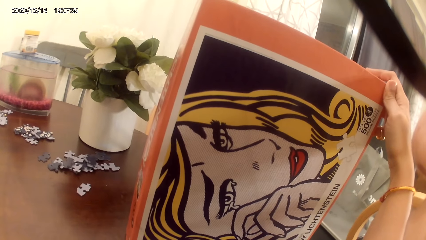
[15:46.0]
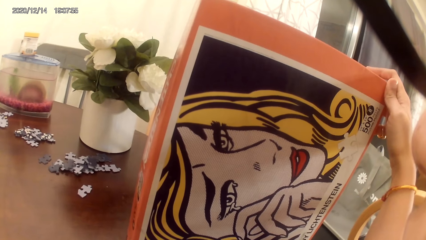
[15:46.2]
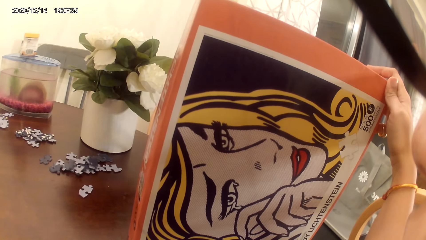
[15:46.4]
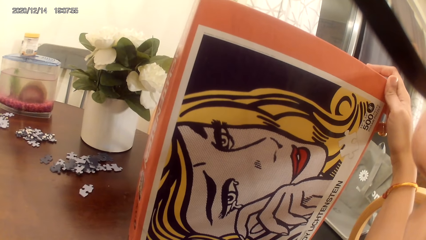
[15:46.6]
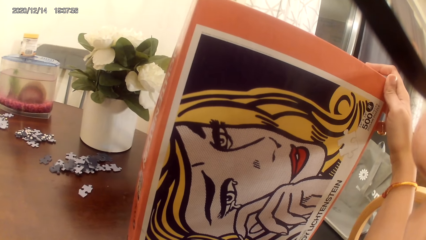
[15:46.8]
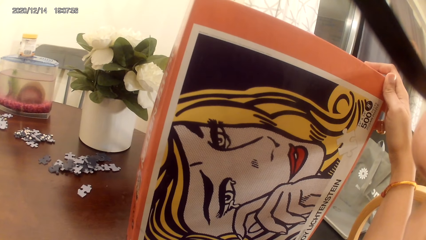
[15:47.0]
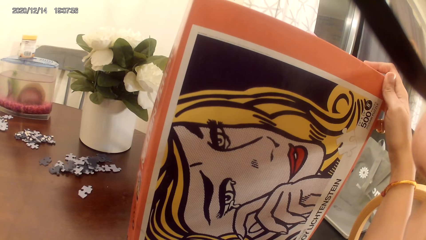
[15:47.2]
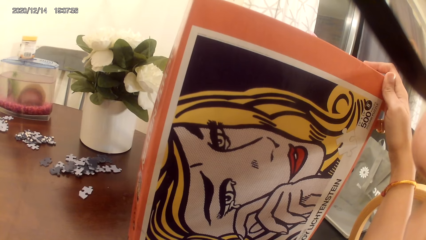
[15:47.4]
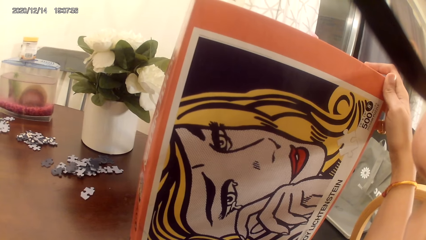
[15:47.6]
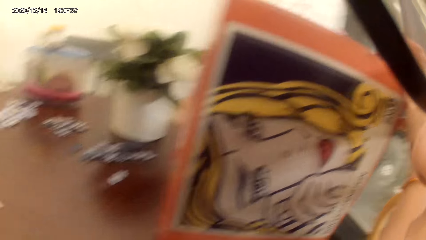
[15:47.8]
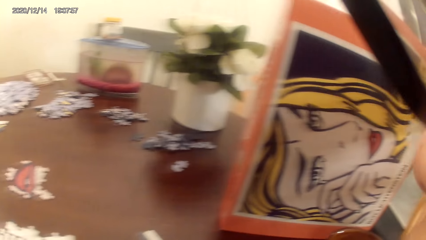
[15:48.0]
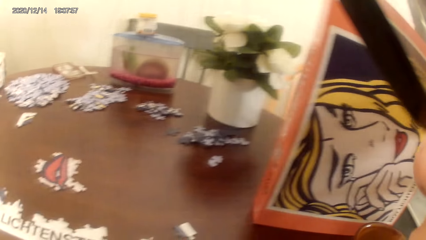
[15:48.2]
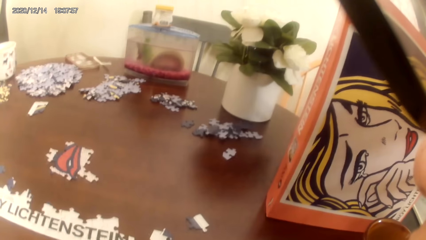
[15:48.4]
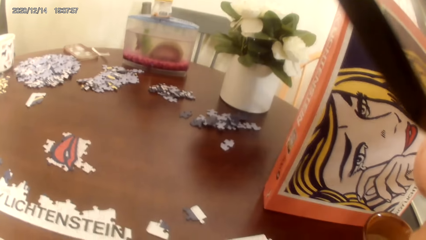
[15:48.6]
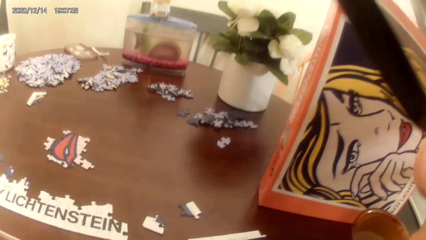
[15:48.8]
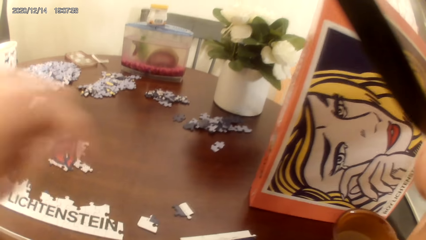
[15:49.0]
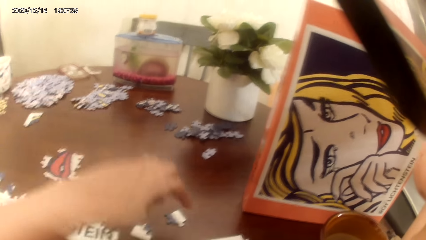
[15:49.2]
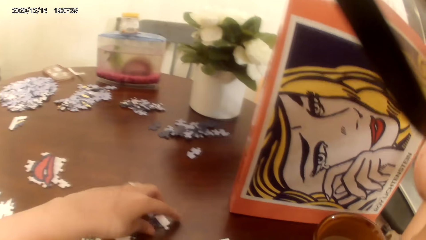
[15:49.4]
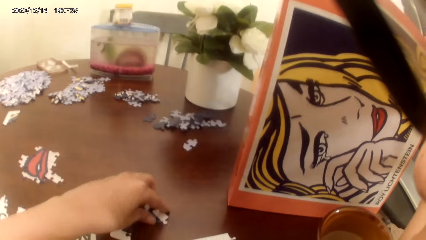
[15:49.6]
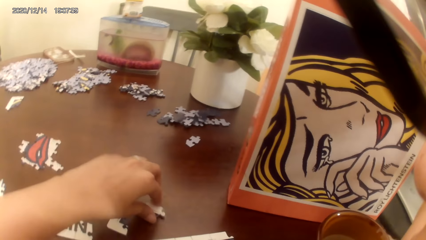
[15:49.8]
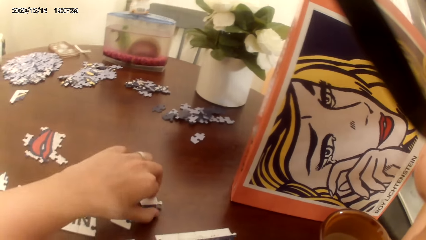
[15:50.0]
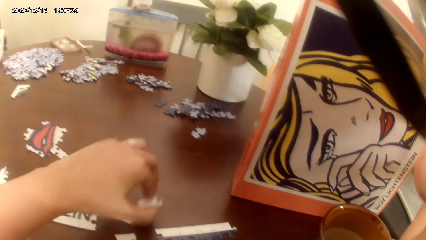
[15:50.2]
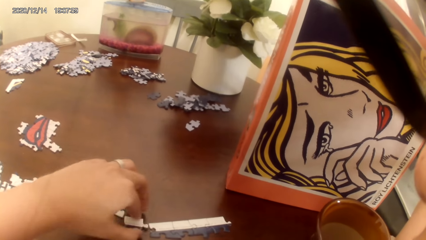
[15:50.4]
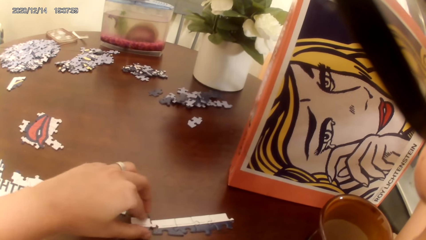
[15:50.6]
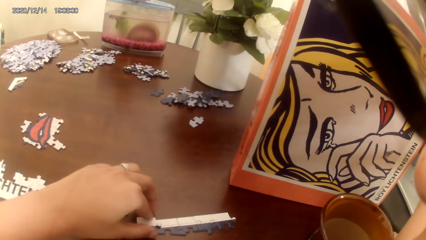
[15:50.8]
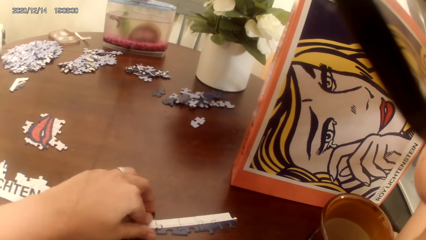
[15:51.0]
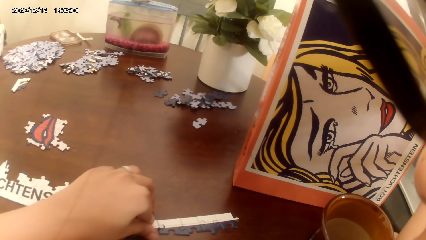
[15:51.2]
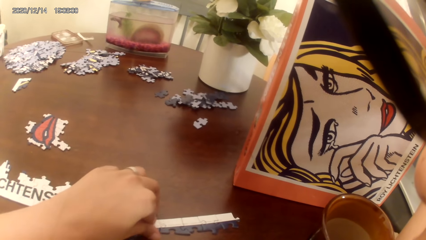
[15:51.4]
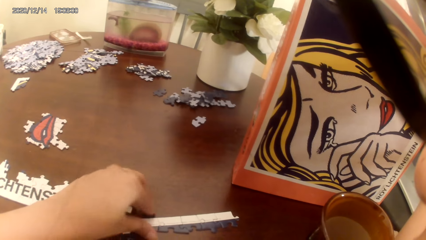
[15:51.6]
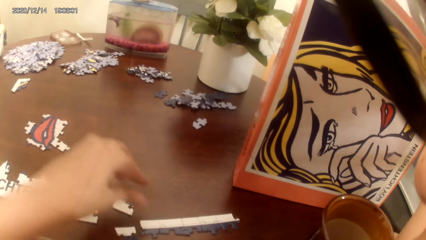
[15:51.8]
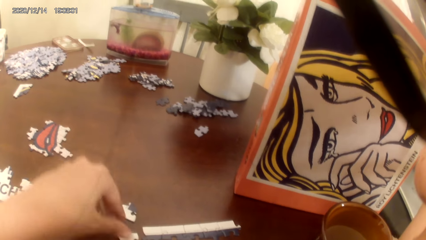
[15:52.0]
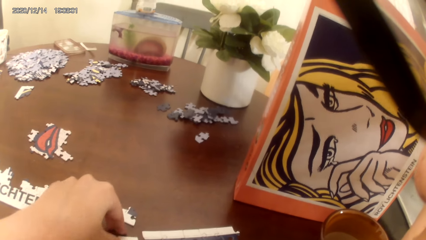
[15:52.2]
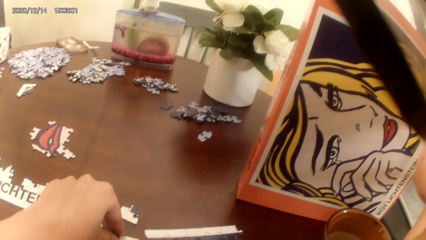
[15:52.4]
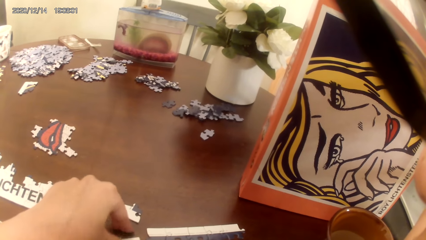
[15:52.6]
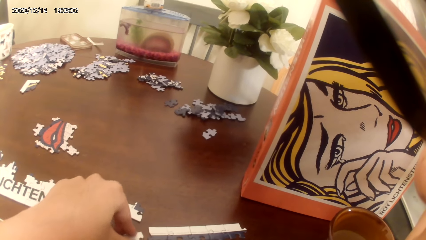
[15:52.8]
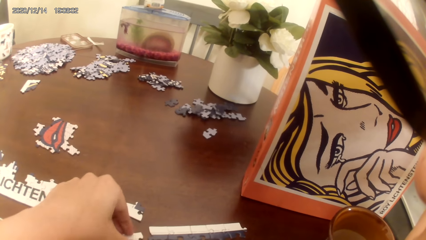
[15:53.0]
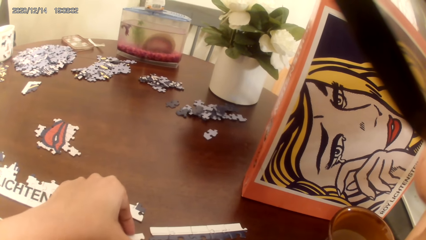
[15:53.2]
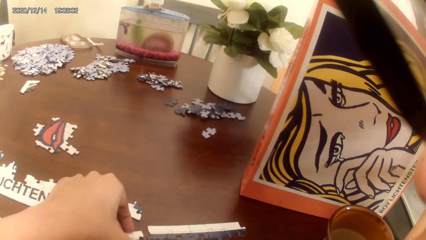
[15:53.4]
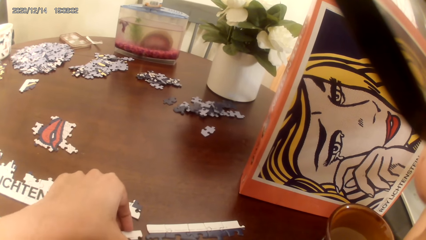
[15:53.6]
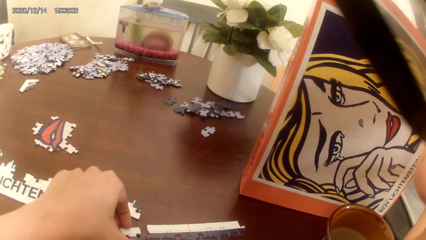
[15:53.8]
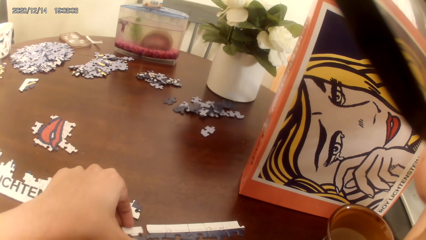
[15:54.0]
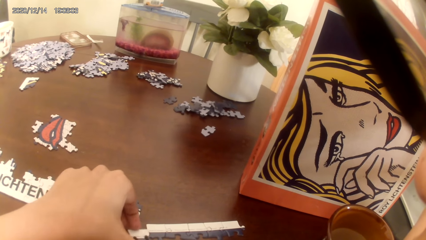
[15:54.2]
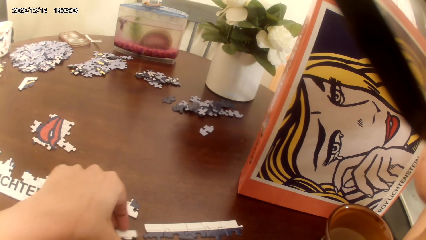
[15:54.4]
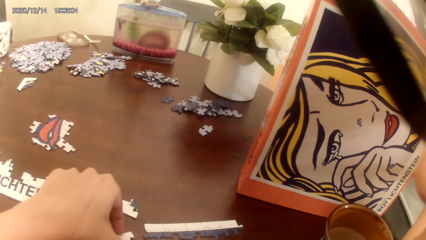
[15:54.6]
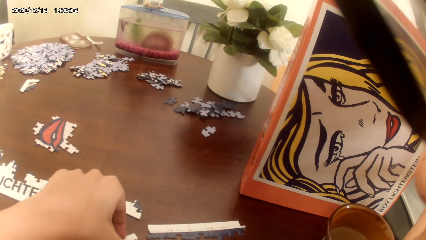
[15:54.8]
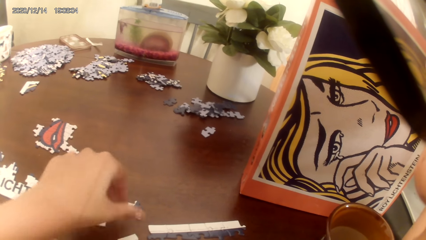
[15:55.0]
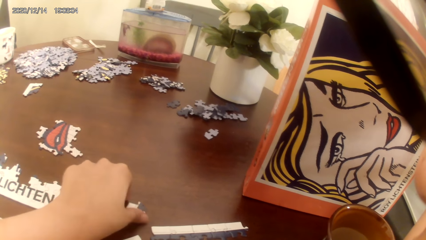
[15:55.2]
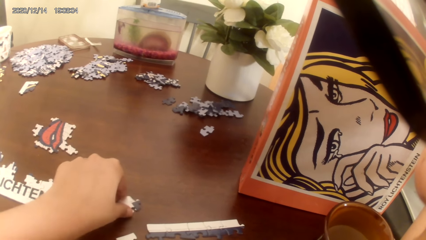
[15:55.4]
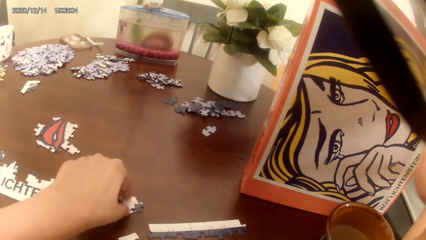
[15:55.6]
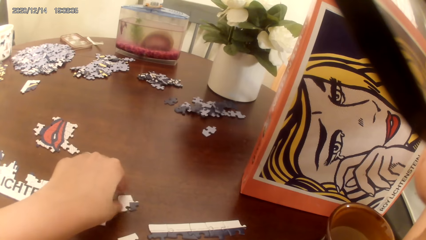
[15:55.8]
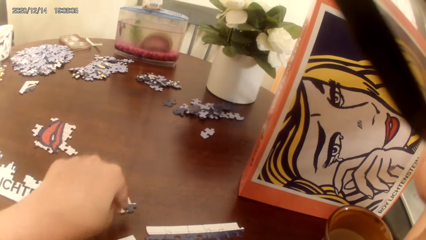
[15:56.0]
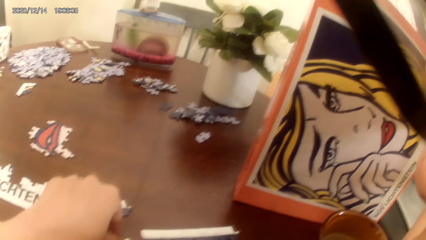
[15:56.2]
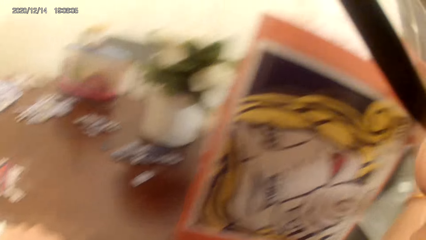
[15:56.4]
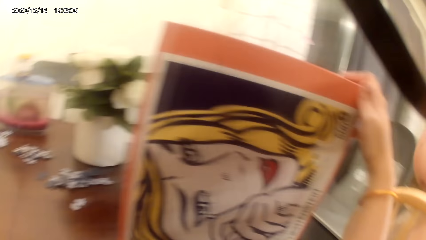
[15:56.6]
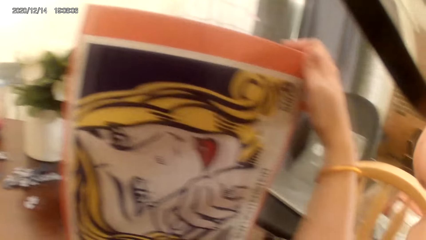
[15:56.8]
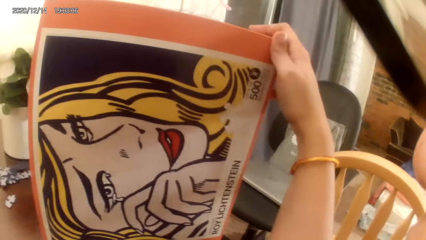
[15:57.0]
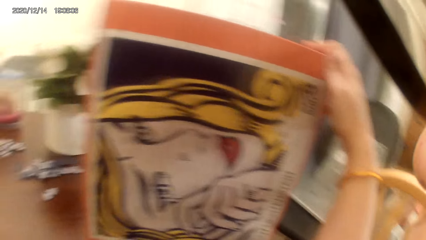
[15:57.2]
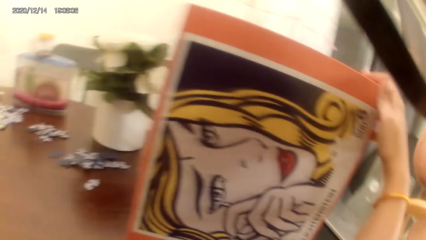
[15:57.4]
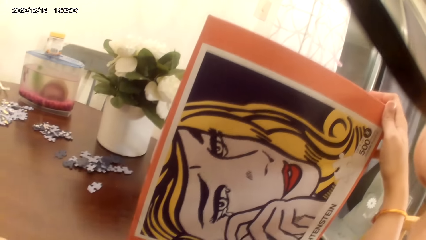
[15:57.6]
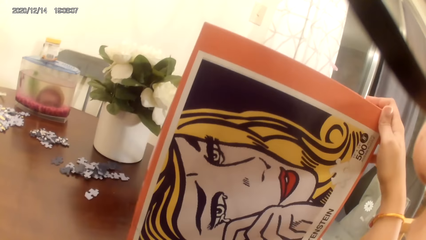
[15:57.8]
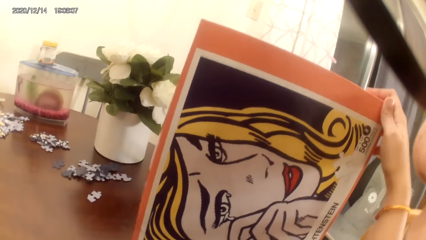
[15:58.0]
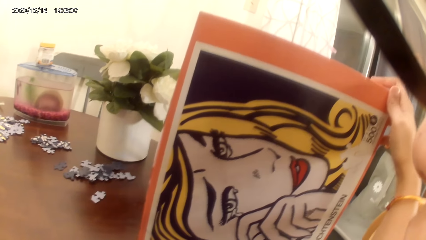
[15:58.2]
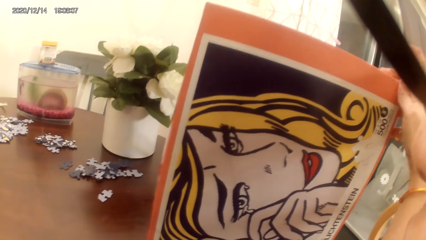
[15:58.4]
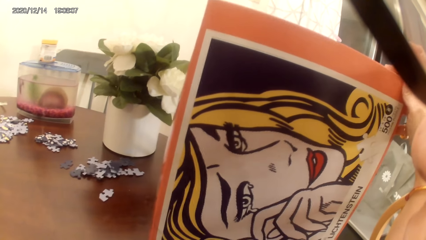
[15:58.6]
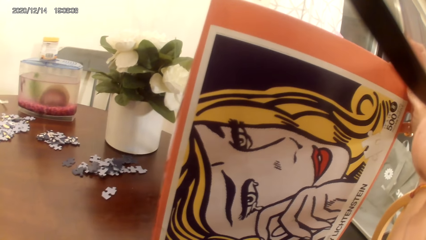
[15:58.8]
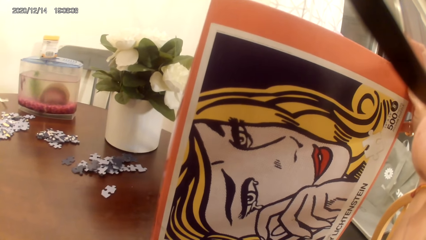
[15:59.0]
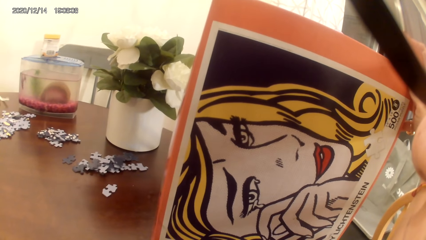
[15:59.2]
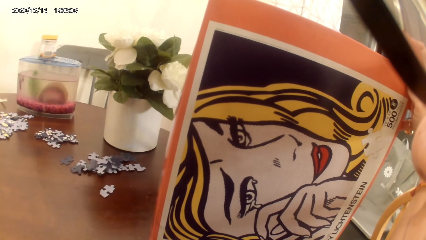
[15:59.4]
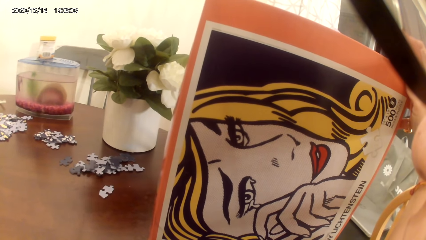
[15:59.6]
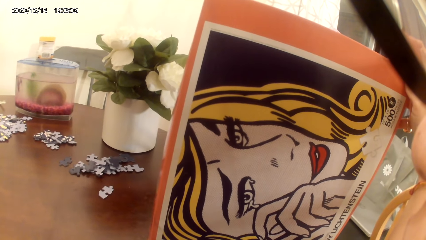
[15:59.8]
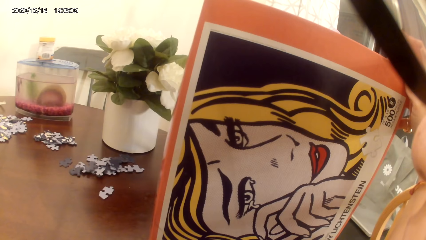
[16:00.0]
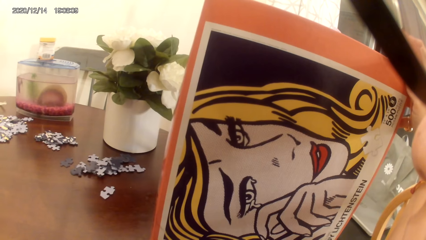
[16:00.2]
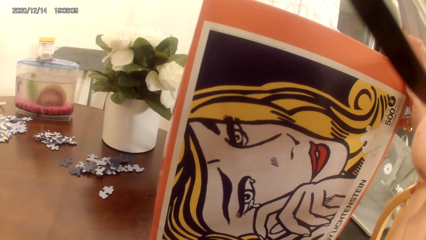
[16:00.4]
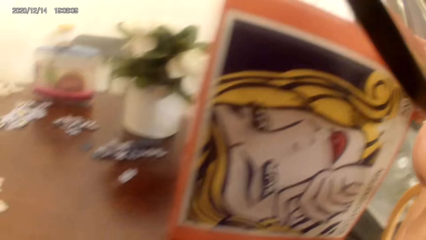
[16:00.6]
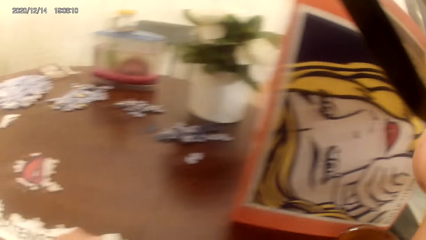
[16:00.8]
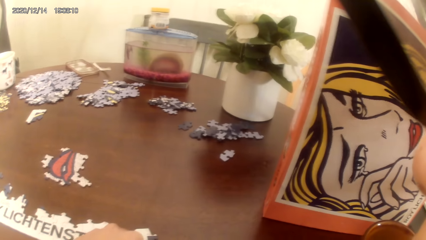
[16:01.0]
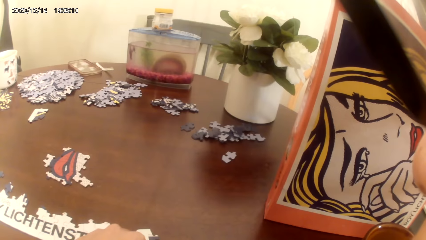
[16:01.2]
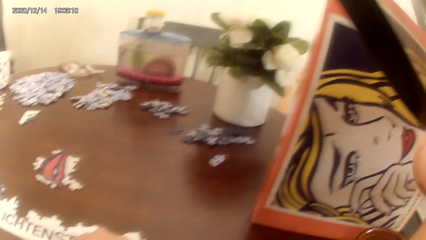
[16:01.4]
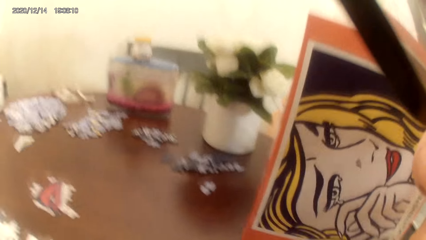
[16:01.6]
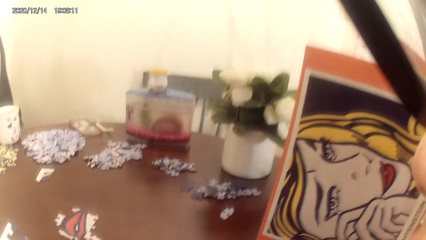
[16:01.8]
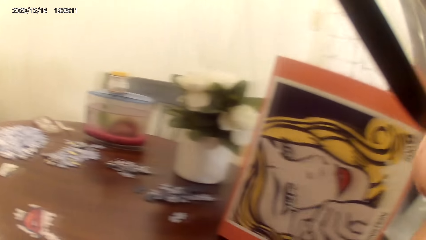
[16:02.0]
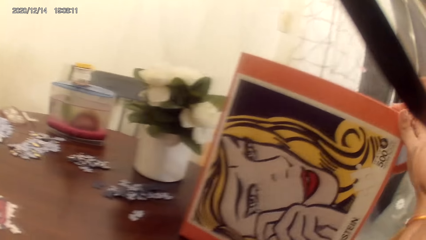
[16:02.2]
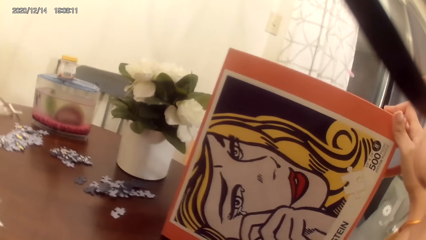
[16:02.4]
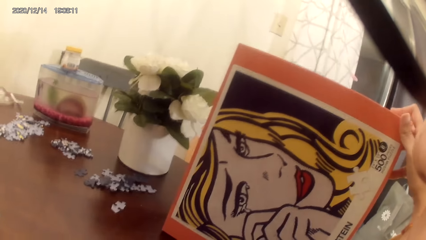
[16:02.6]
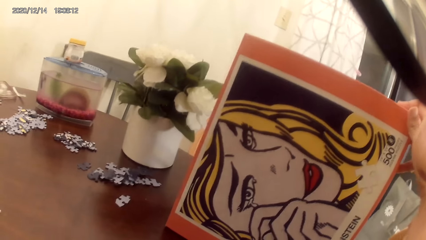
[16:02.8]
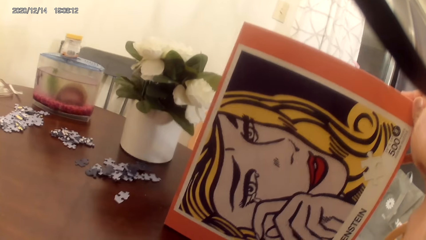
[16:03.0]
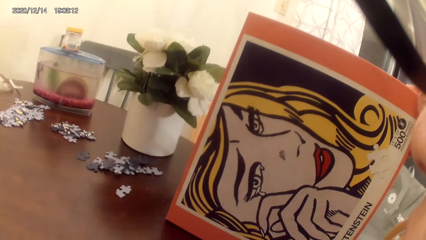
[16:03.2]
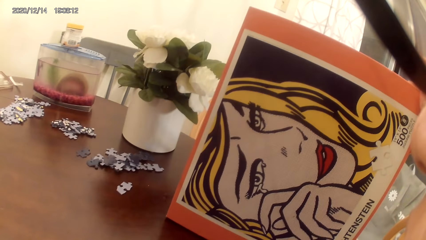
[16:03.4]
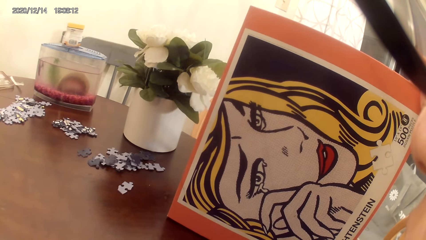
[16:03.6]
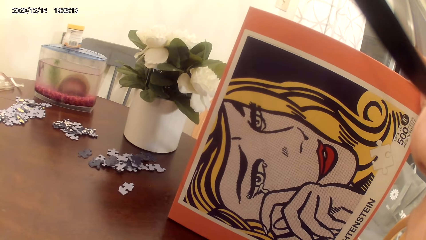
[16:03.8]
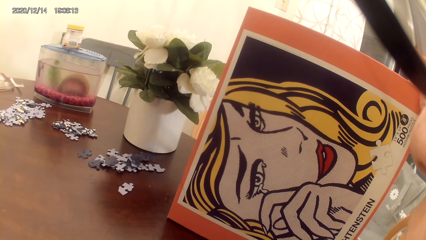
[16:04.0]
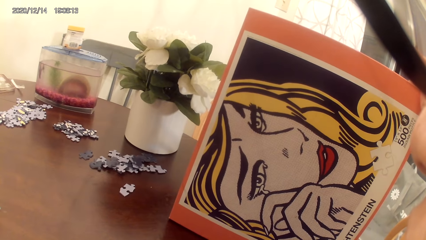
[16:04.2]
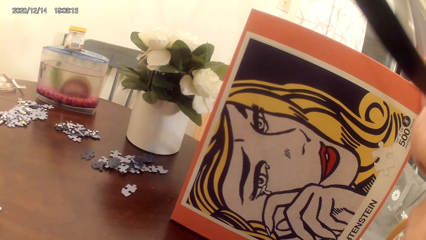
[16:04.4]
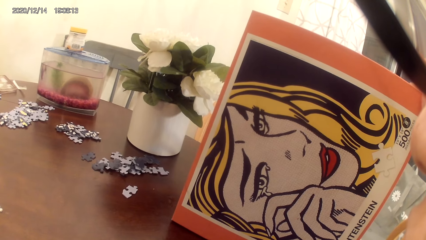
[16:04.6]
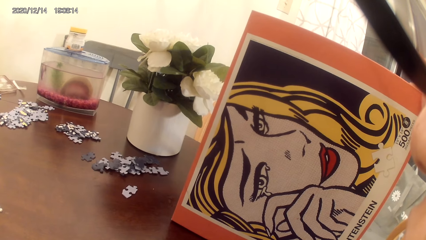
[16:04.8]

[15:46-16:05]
The camera wearer looks at the portrait. They grab the dominoes game cards plastic bag on the cardboard. They play the game. They make a puzzle. They look at the portrait.
